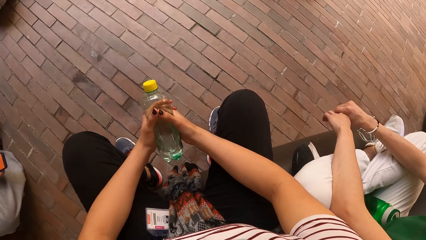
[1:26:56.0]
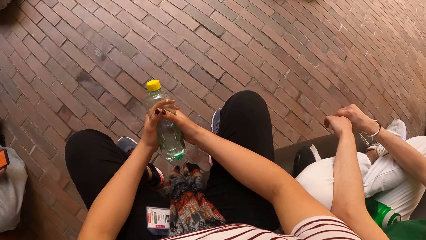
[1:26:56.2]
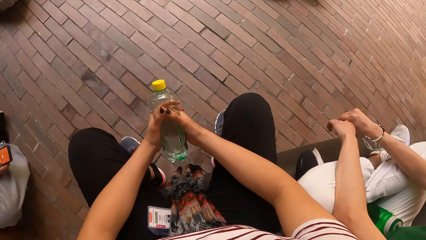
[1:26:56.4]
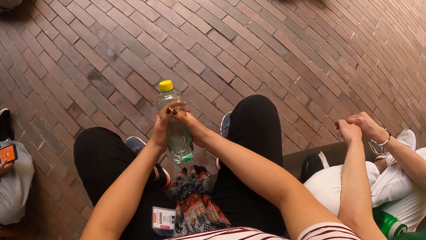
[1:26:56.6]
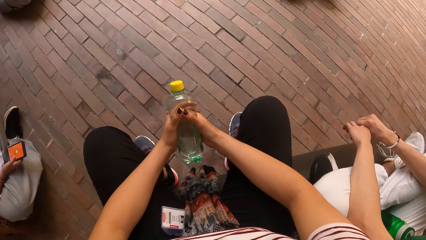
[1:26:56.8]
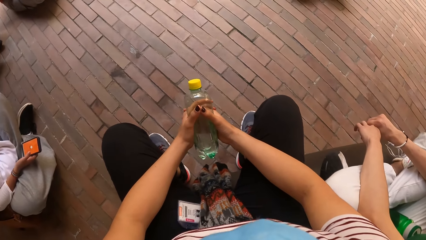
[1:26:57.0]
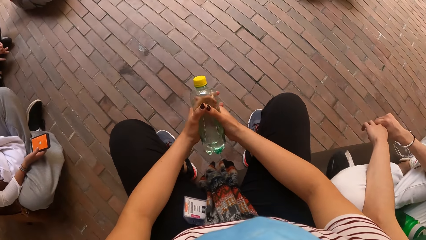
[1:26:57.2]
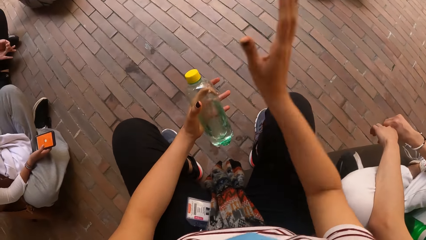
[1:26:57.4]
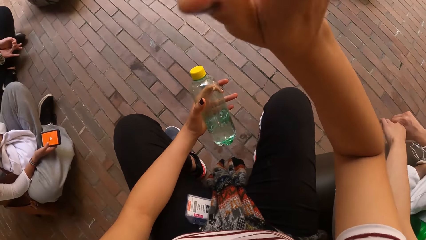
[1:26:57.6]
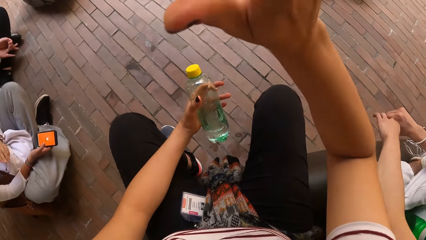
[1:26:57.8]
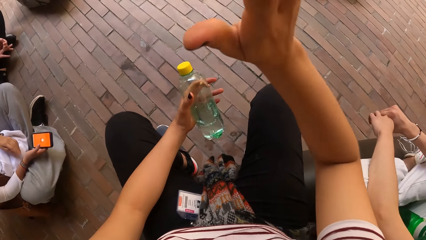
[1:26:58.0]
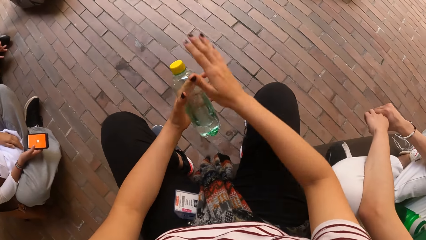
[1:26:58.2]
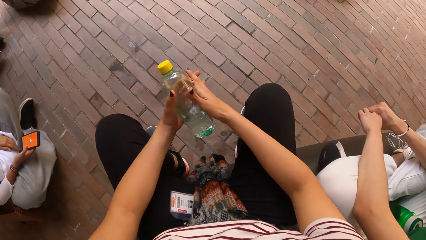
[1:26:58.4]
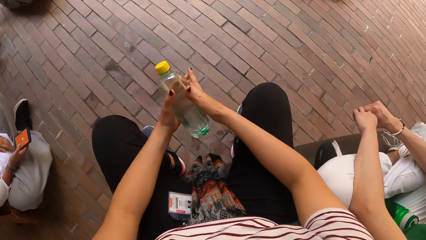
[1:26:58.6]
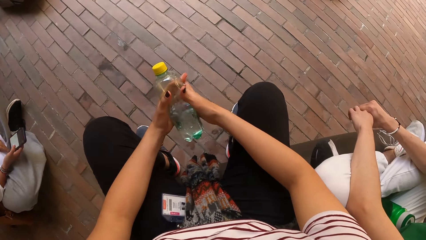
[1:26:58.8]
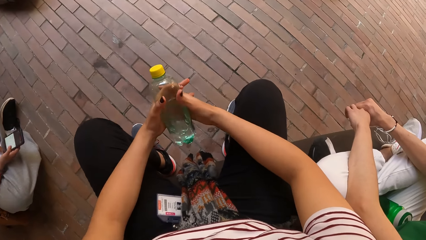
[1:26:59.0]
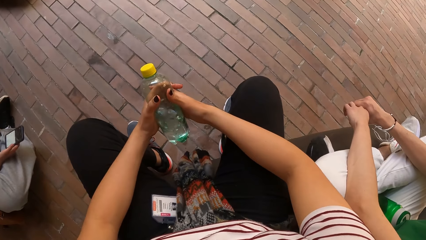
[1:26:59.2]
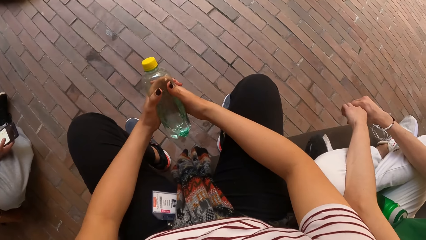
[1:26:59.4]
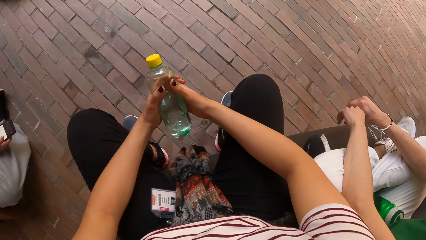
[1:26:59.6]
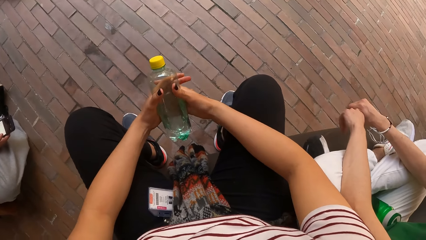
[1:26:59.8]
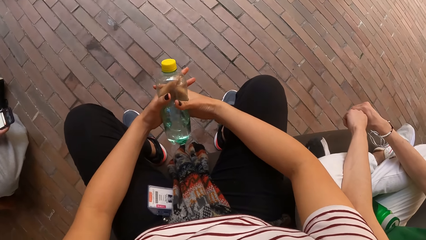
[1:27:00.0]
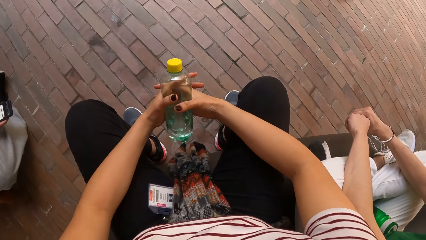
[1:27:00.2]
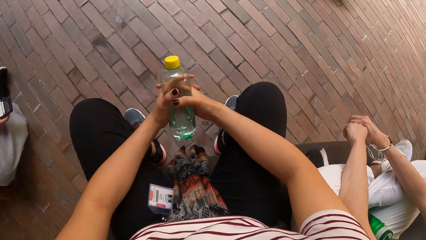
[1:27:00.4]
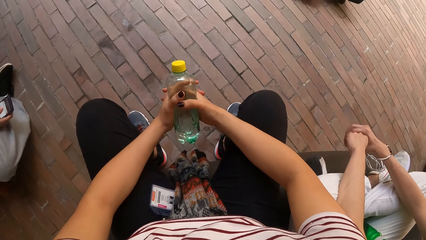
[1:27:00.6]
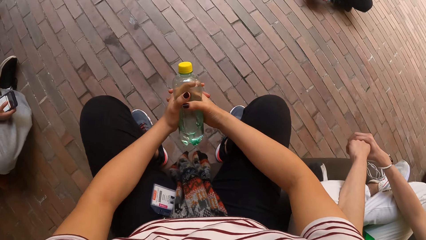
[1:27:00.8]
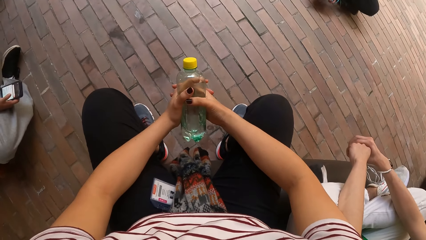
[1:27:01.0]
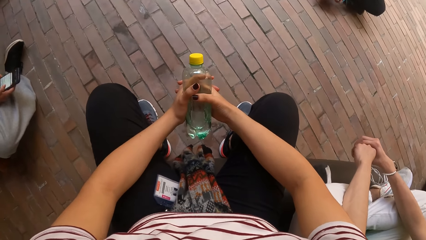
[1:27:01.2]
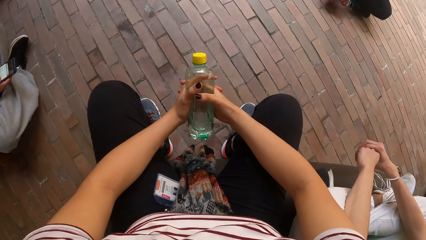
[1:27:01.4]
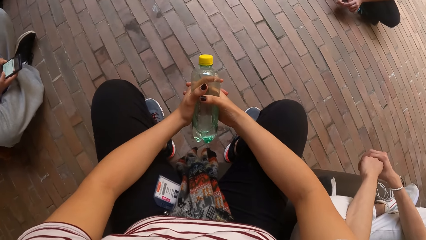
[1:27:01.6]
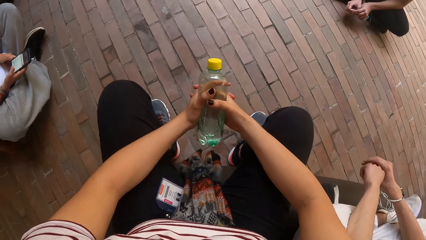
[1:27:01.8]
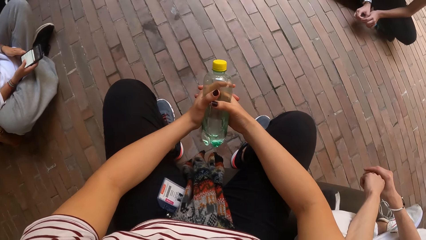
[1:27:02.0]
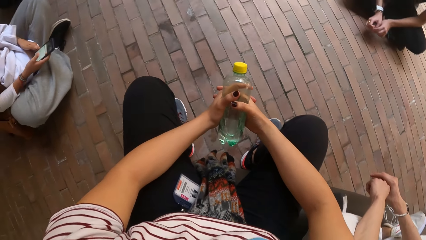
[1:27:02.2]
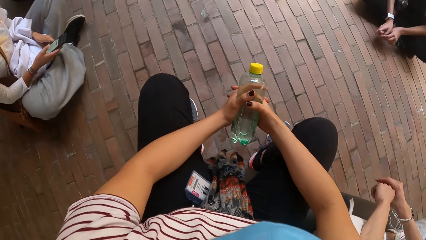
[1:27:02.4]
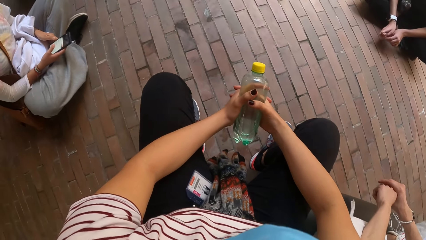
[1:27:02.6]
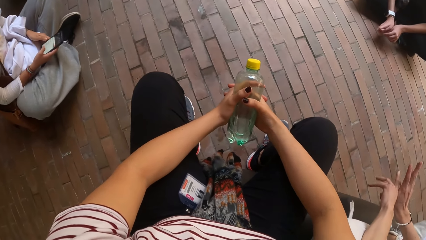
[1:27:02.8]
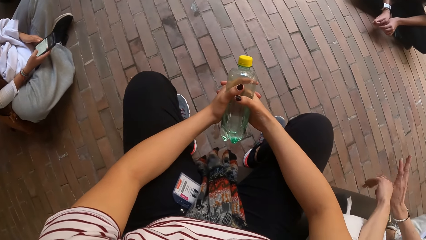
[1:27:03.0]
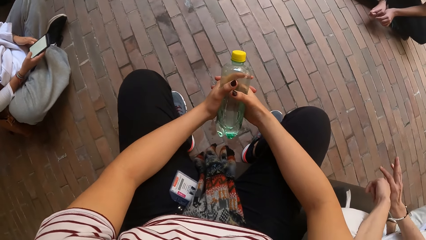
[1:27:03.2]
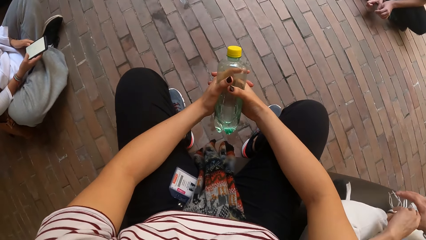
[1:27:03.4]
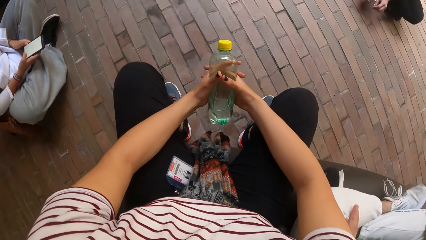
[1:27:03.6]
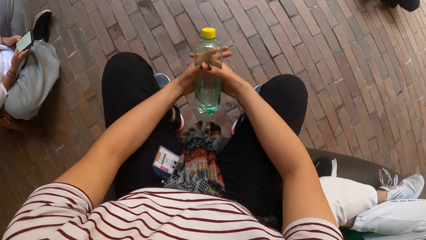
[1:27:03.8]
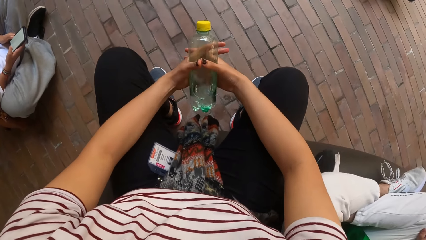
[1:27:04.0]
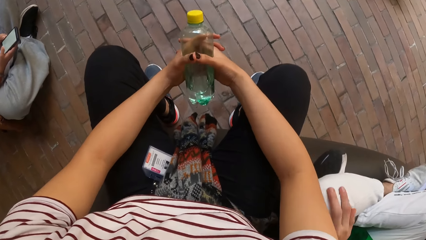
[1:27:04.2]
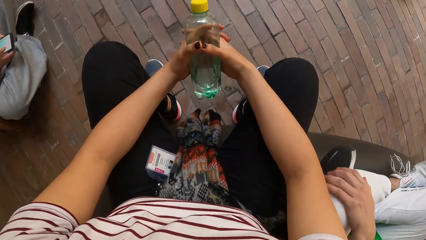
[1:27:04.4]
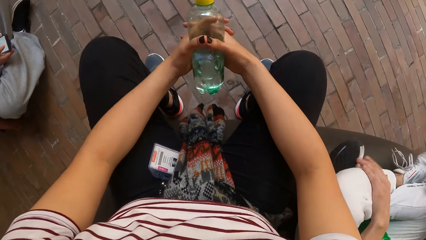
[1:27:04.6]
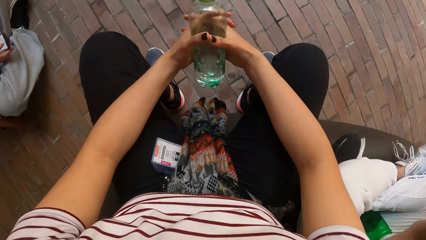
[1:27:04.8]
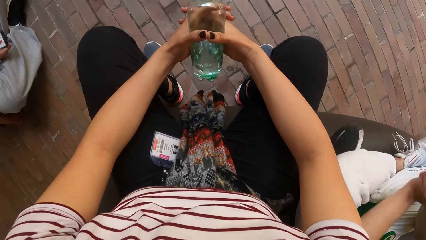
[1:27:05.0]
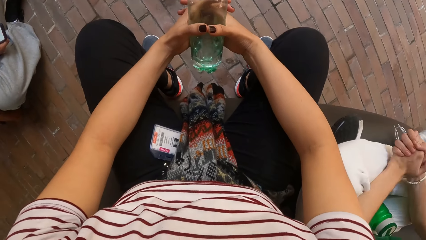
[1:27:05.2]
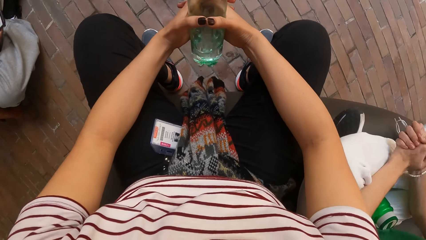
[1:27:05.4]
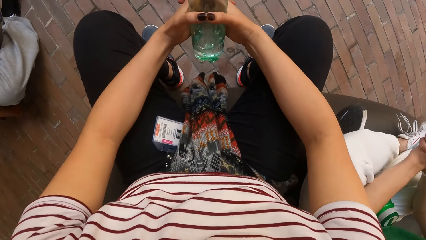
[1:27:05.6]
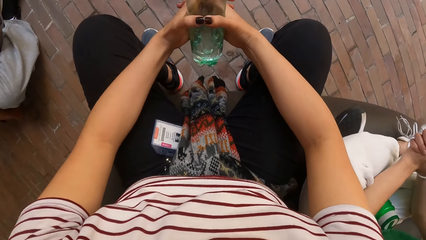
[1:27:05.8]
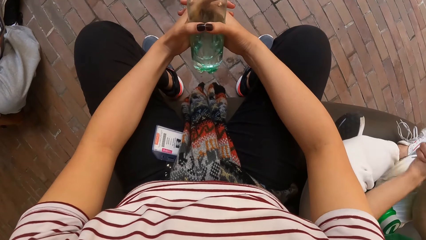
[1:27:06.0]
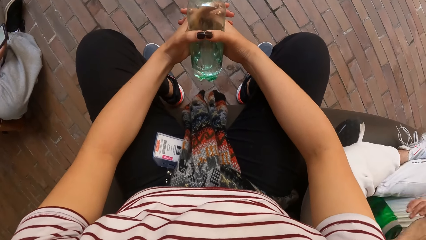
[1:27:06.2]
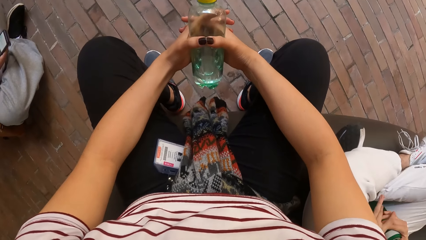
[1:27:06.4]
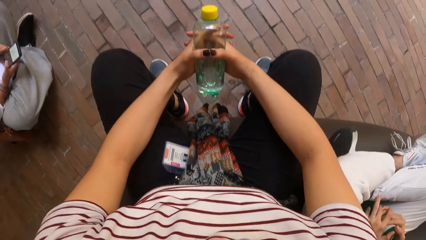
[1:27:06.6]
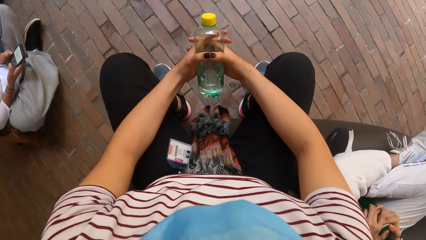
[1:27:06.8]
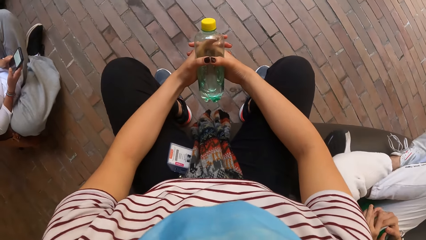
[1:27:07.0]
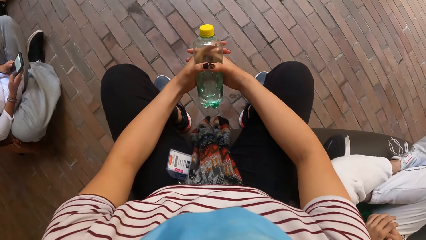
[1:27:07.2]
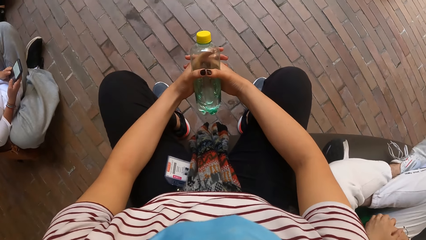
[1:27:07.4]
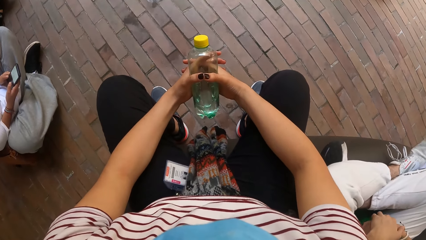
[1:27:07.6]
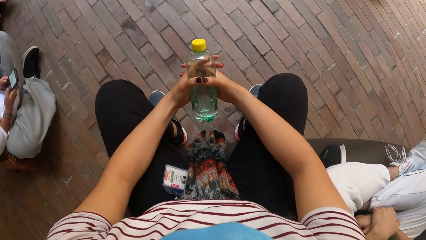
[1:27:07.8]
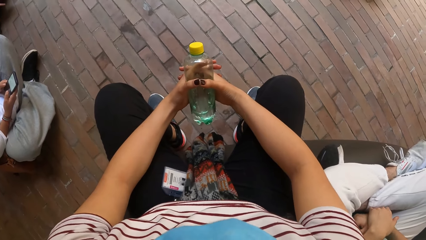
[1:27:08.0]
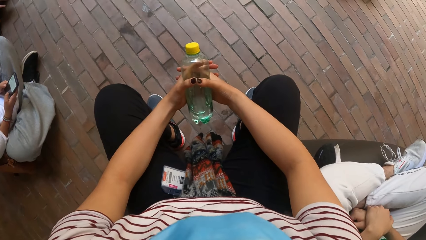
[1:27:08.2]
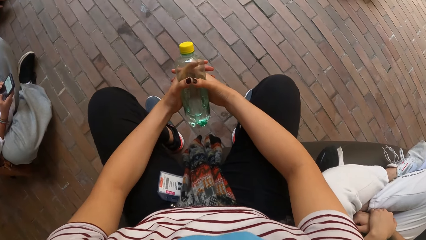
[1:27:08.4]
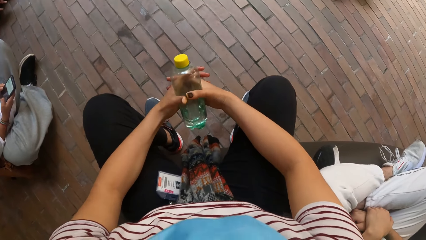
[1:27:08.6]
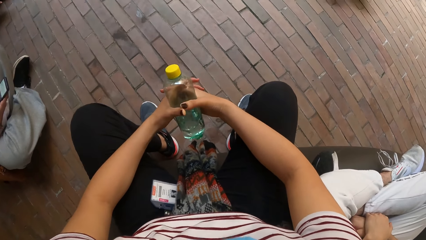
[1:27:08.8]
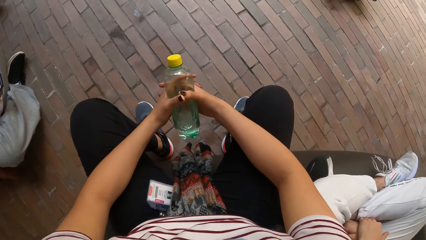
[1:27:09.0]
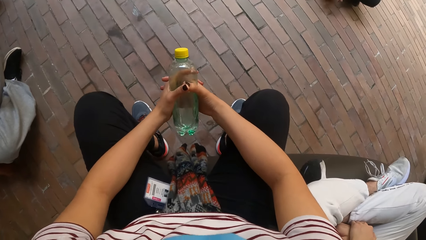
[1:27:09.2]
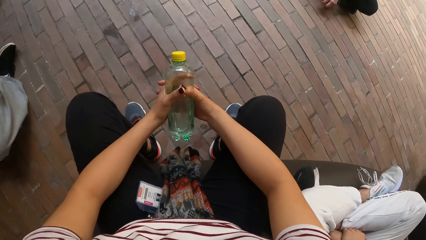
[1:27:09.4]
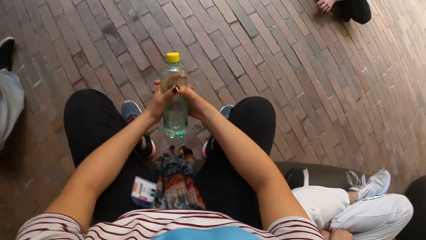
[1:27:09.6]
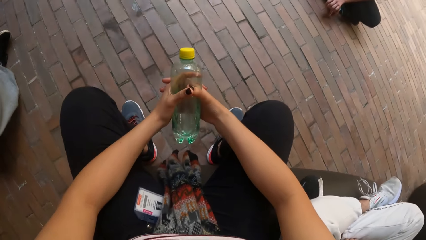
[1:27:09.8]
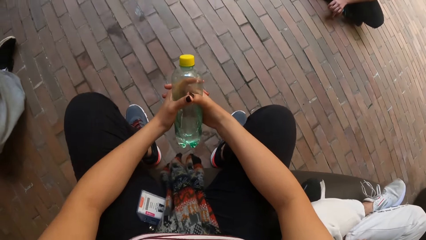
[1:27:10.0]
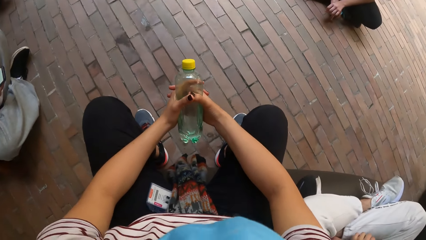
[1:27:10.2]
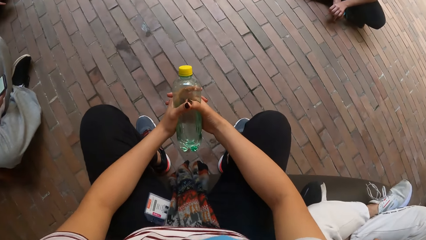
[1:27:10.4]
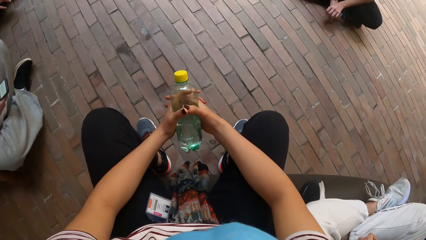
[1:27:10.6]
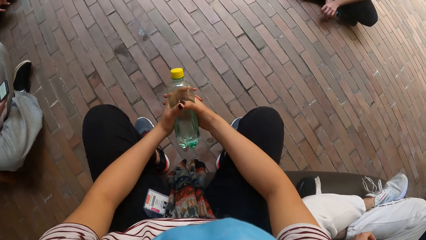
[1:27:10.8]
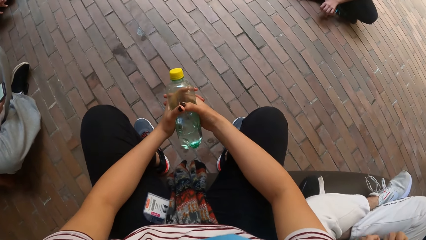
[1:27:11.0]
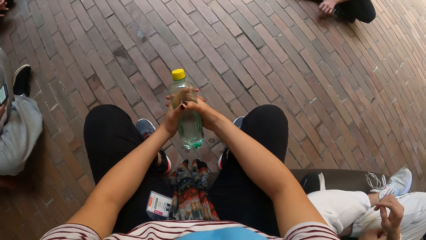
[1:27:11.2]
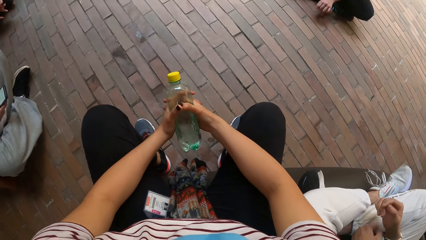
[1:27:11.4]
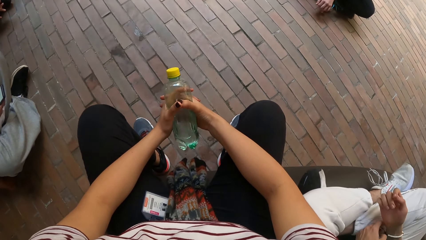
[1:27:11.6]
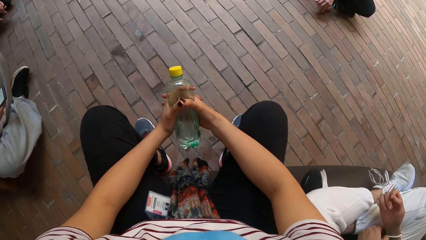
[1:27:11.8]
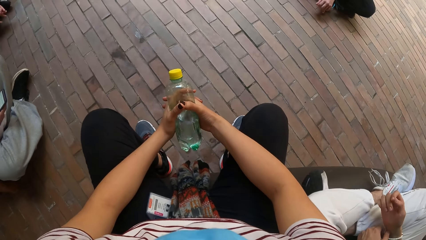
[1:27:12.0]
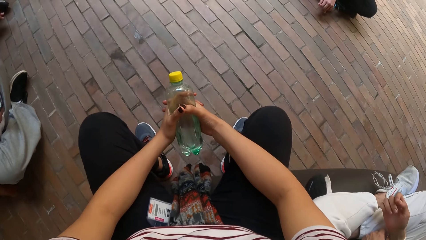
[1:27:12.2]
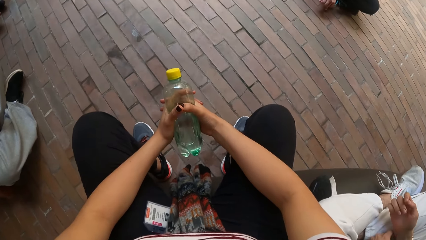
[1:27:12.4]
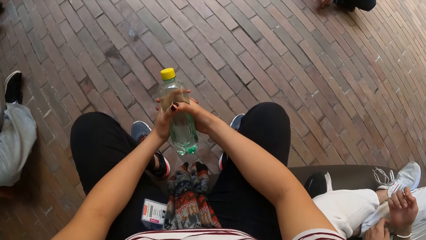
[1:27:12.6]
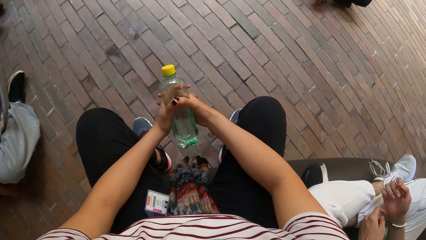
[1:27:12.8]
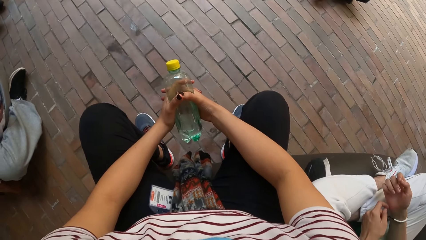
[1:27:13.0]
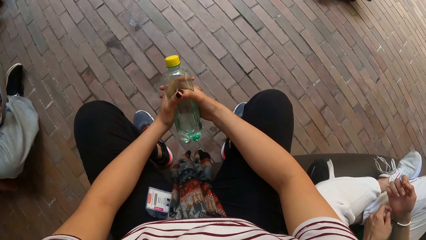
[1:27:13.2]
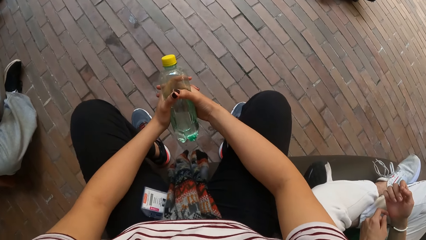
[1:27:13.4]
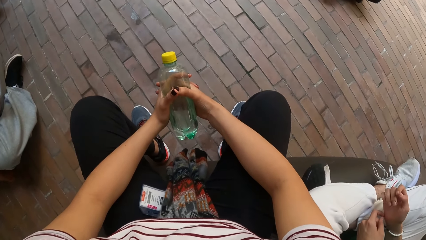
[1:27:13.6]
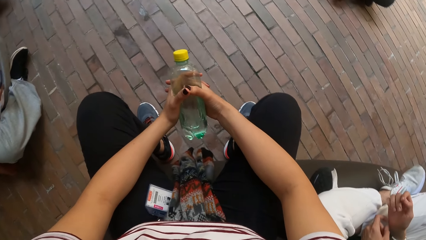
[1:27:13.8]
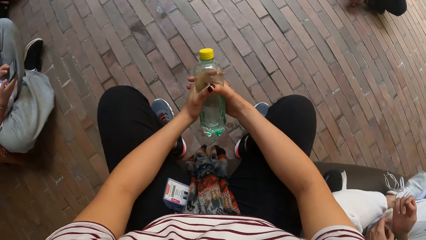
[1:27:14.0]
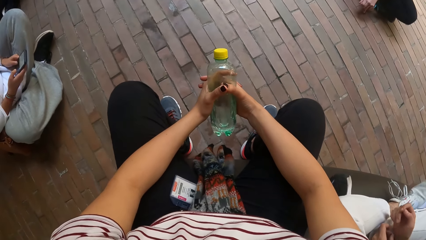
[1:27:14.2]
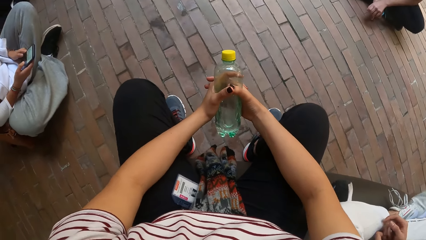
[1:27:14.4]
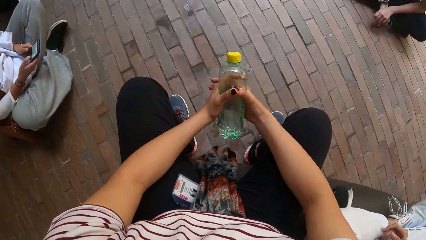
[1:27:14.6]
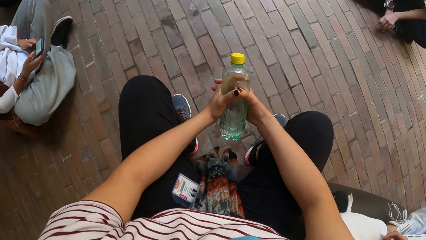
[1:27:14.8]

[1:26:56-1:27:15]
The camera wearer holds the bottle with her left hand. She waves her right hand towards something. She holds the water bottle with both hands. She nods the head.
